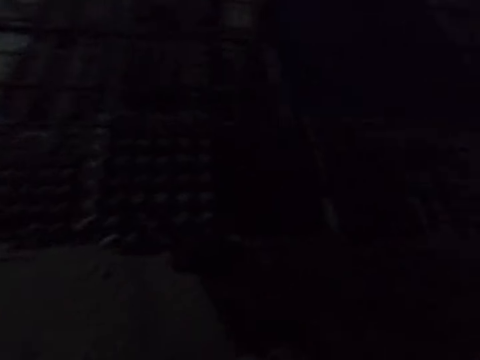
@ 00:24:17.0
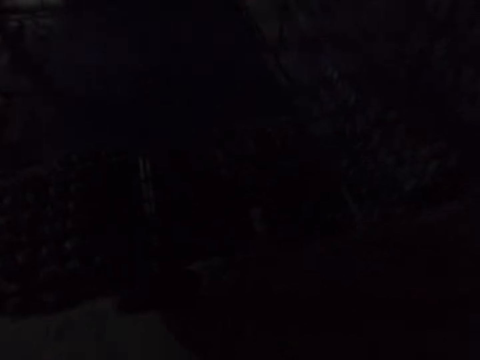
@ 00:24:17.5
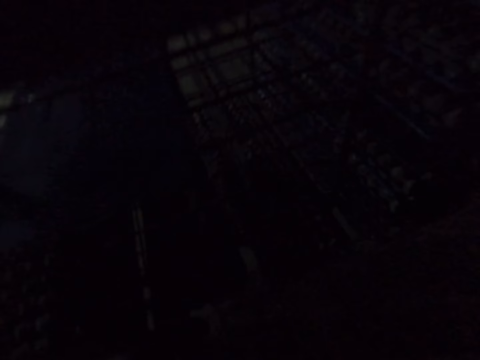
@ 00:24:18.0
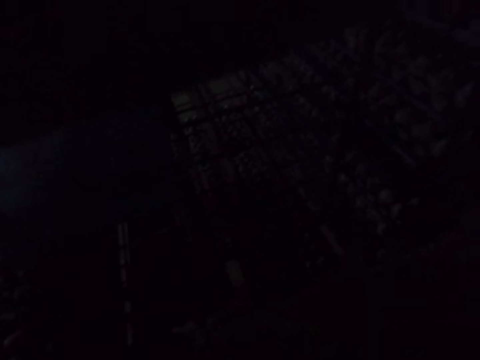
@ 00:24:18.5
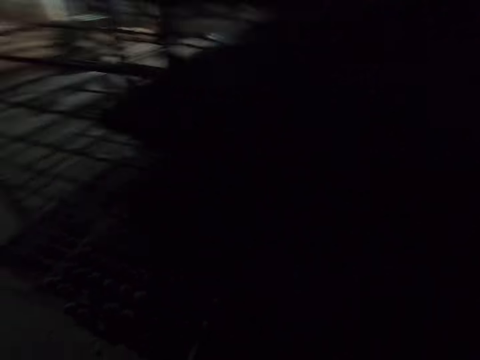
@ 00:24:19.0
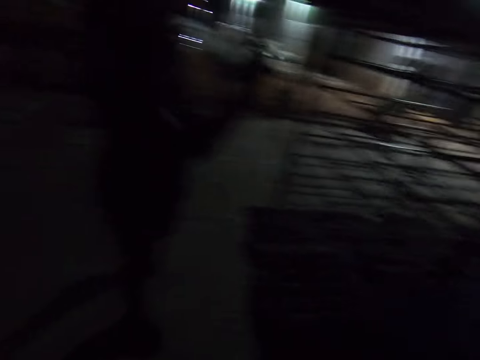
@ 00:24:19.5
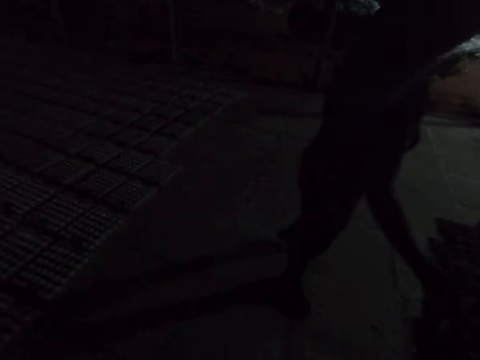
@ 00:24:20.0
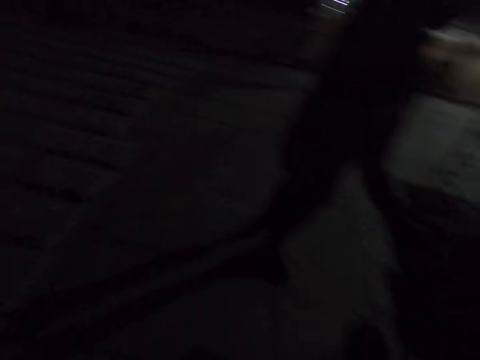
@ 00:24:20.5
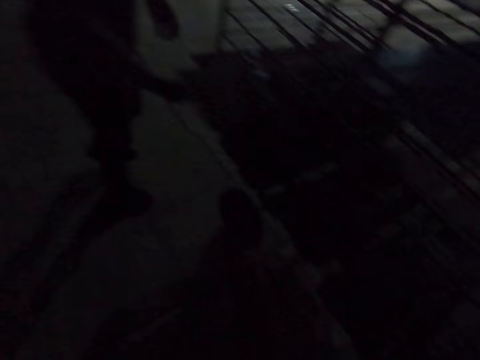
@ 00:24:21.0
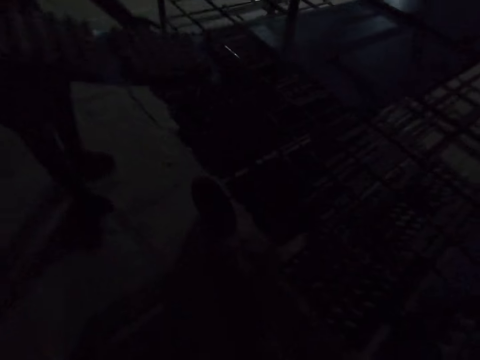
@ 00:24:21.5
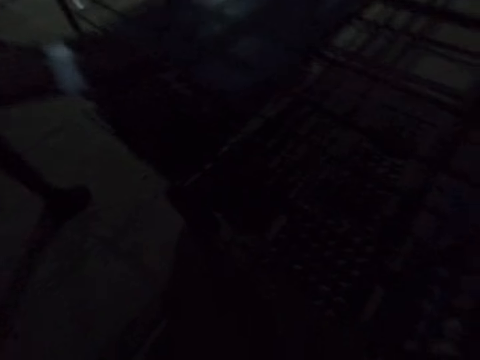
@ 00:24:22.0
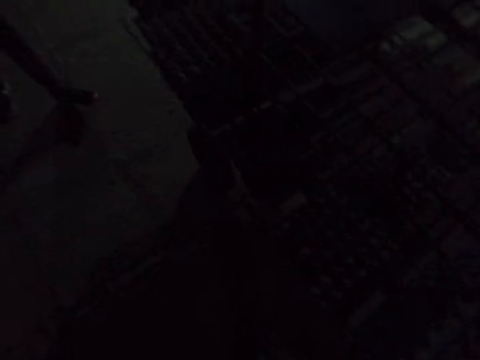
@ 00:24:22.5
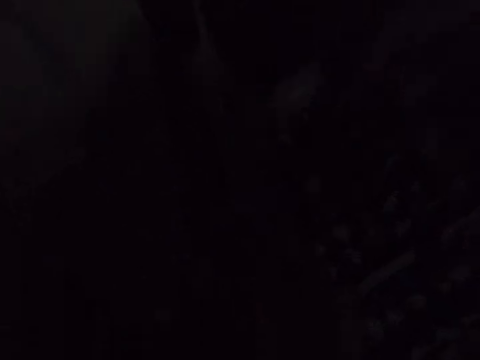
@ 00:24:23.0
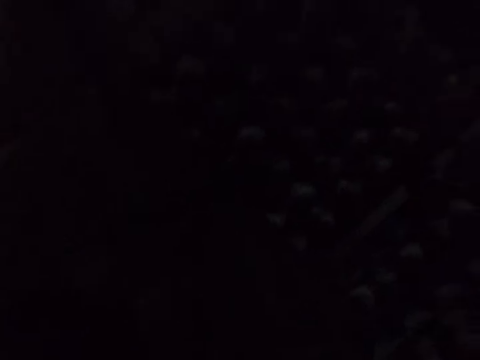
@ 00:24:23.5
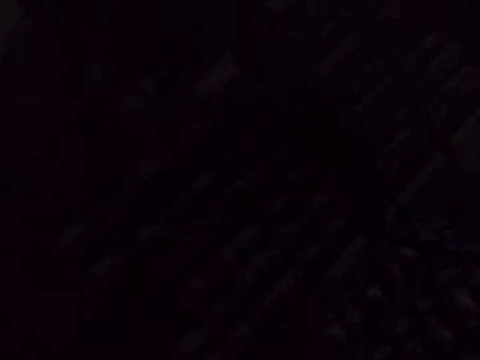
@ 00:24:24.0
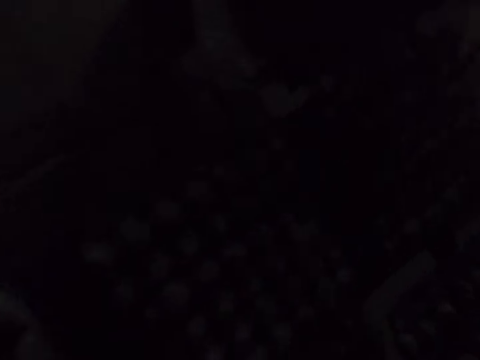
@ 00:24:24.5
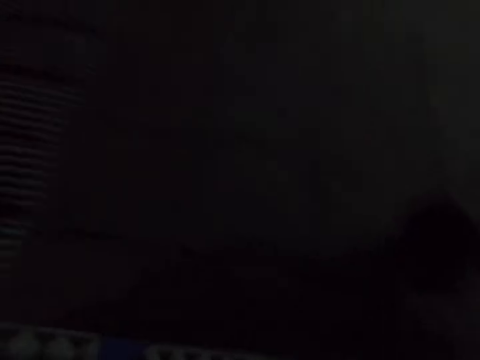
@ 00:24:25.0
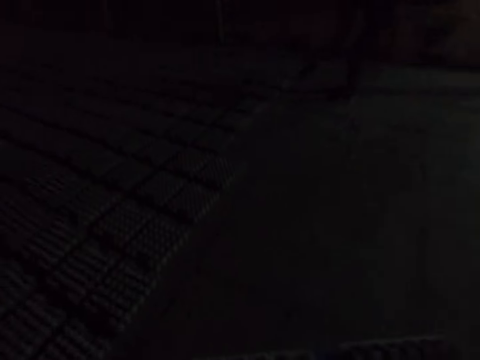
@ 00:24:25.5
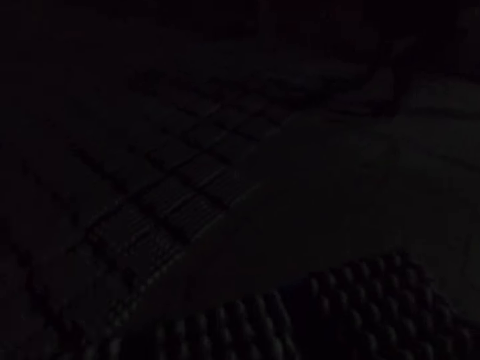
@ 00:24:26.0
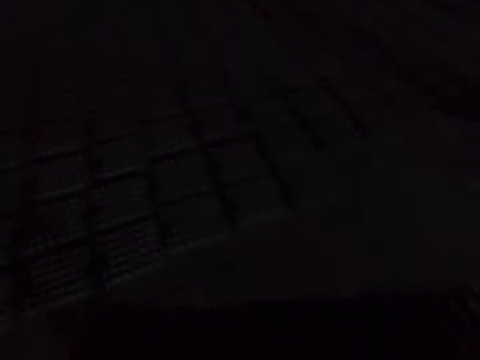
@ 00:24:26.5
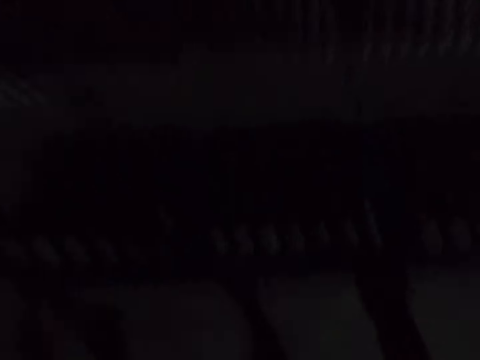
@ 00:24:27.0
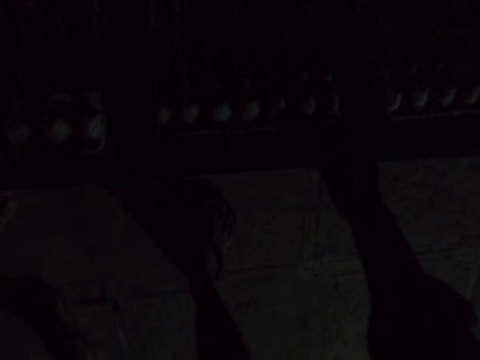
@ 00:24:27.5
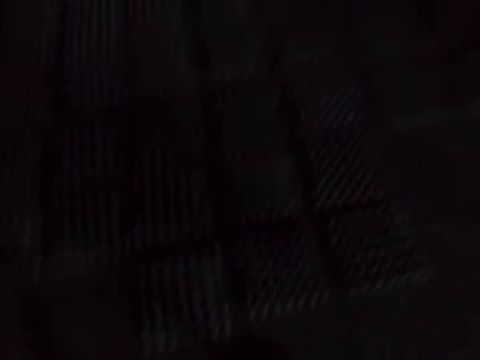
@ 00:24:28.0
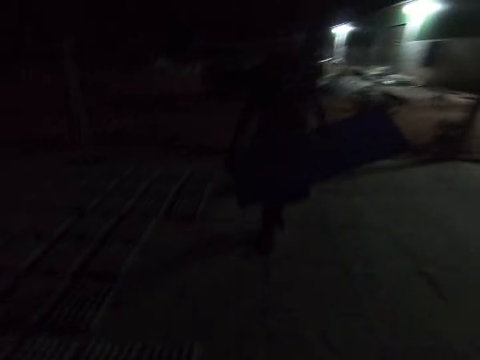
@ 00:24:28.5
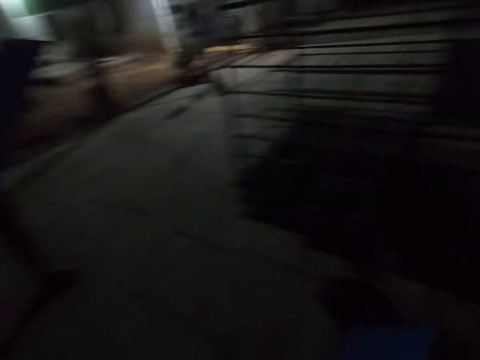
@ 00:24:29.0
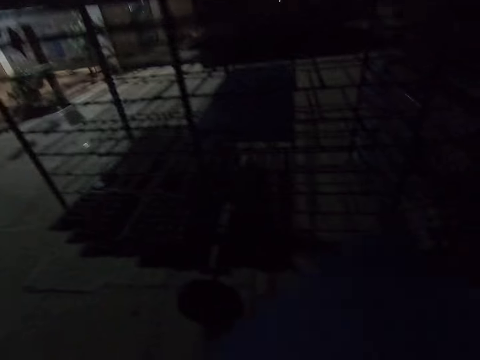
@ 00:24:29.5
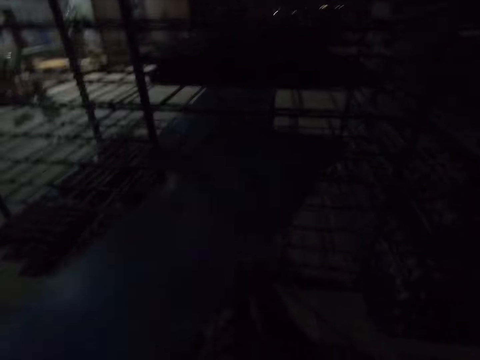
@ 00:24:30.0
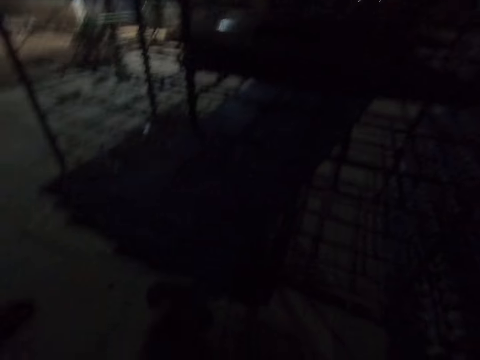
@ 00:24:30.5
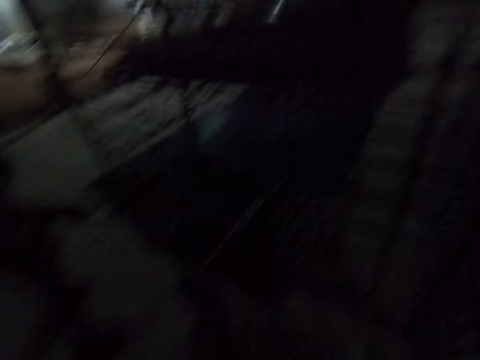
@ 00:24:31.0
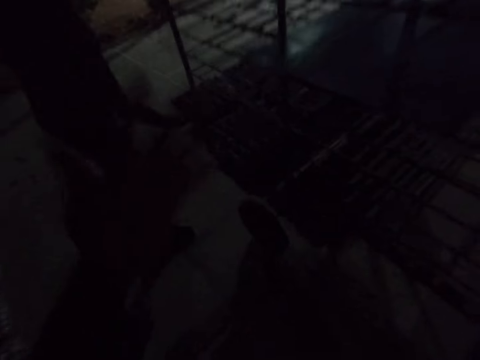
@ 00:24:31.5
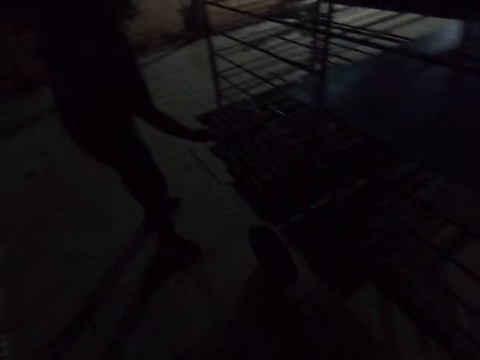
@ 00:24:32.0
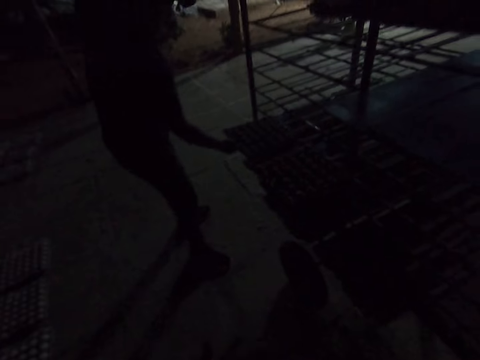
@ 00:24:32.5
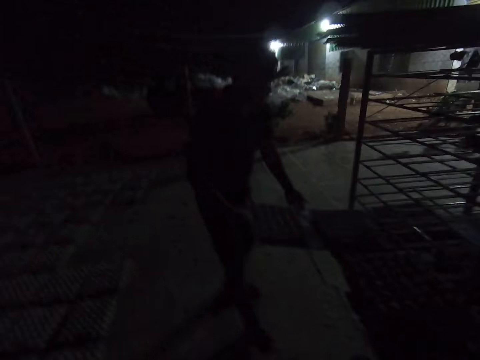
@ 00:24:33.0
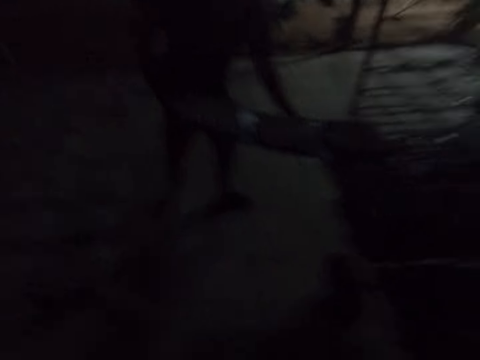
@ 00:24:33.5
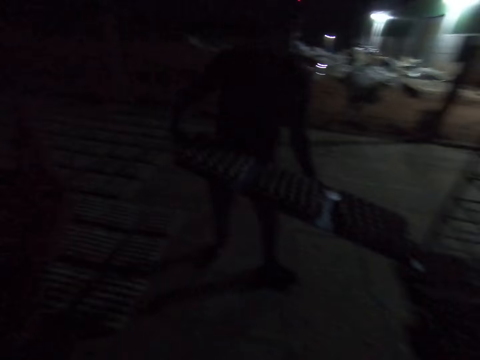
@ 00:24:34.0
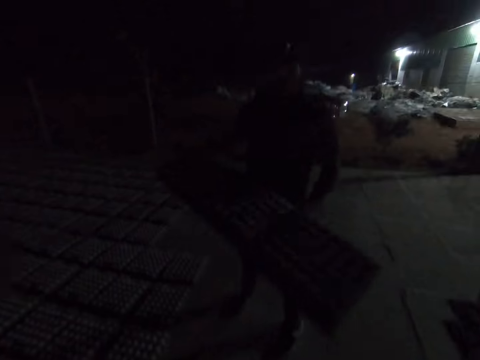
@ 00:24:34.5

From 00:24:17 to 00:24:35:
A man picks up the board on the transportation trolley. The camera wearer picks up the board on the transportation trolley. They place the egg tray on the floor. They place the board on the transportation trolley. The man picks up the board on the transportation trolley.

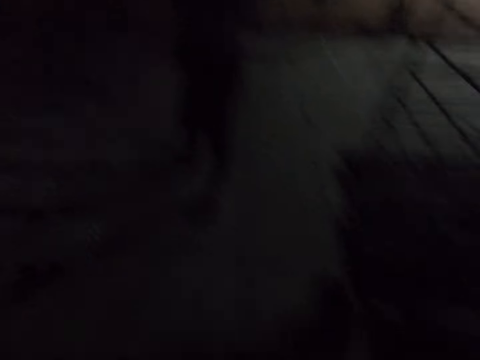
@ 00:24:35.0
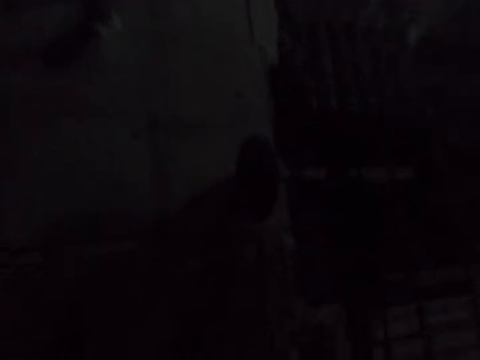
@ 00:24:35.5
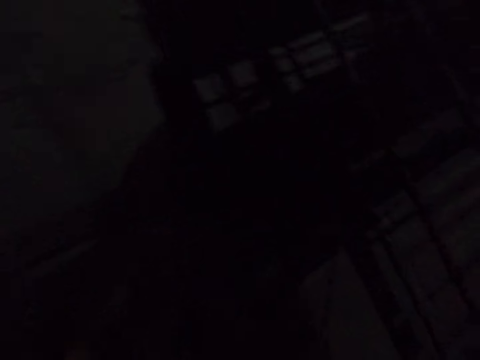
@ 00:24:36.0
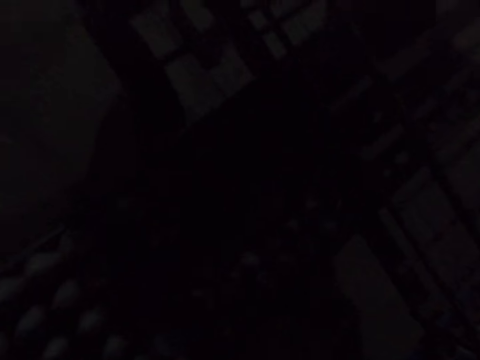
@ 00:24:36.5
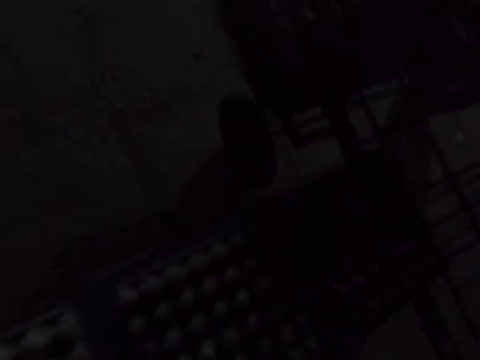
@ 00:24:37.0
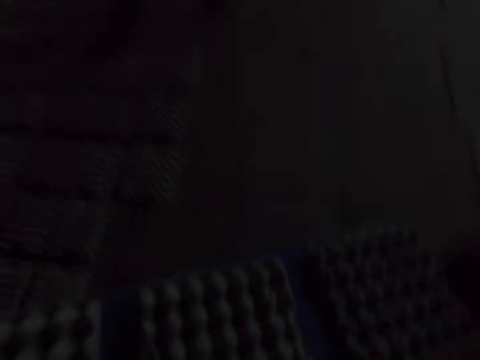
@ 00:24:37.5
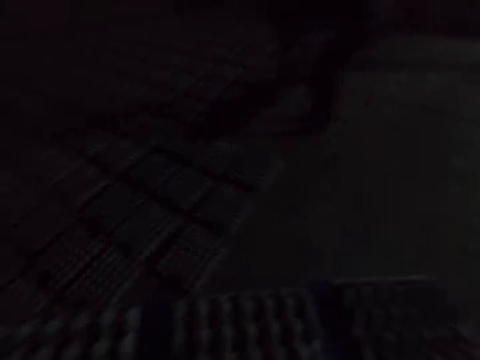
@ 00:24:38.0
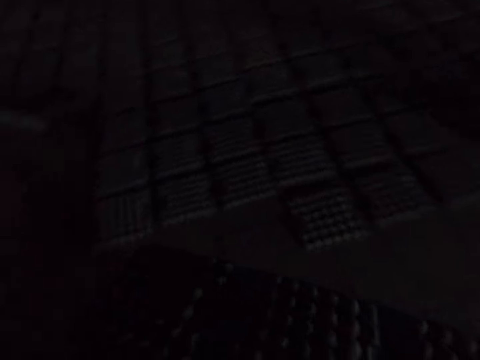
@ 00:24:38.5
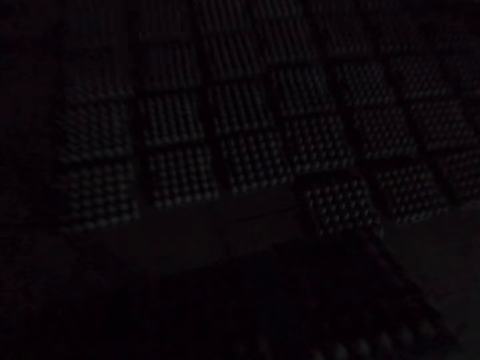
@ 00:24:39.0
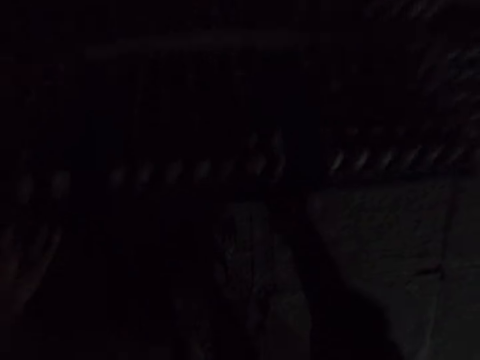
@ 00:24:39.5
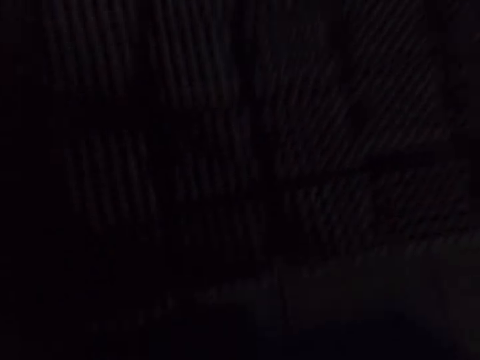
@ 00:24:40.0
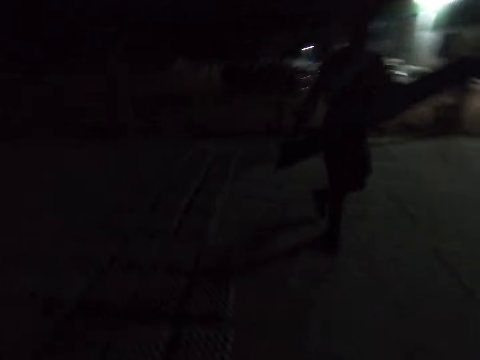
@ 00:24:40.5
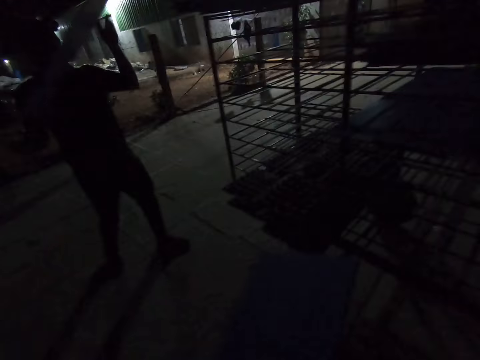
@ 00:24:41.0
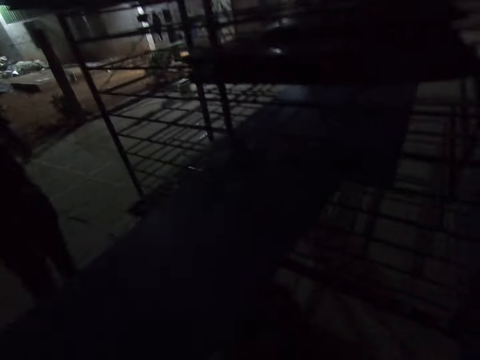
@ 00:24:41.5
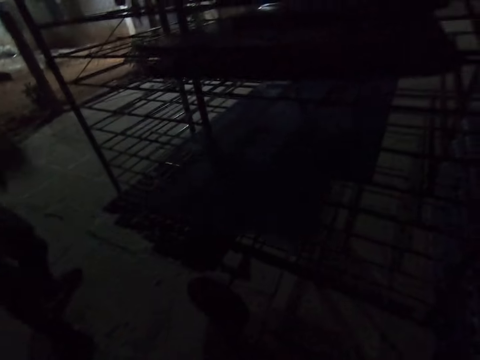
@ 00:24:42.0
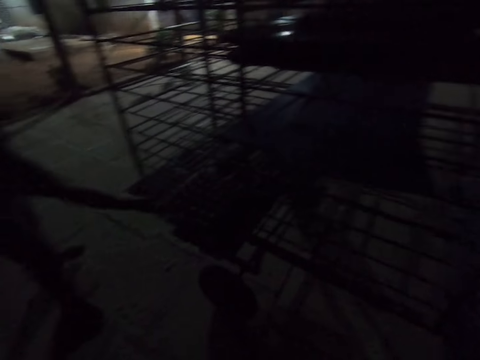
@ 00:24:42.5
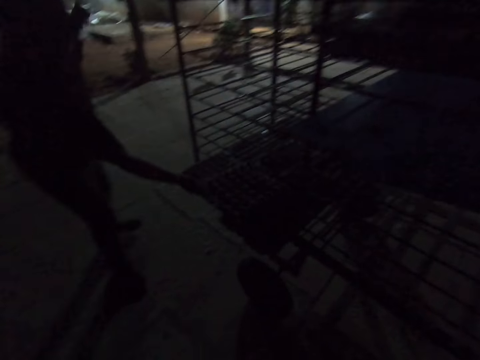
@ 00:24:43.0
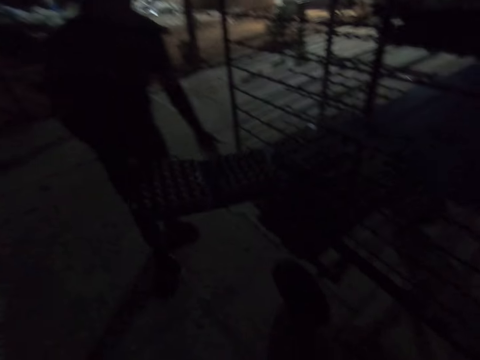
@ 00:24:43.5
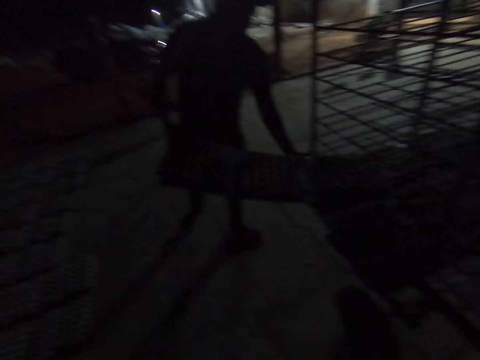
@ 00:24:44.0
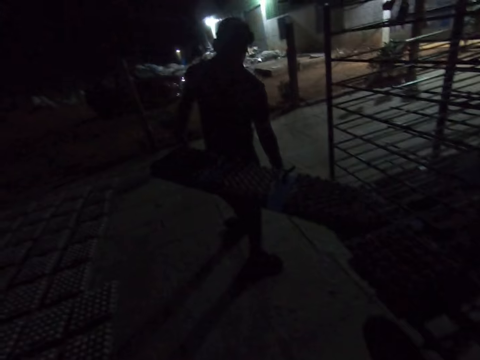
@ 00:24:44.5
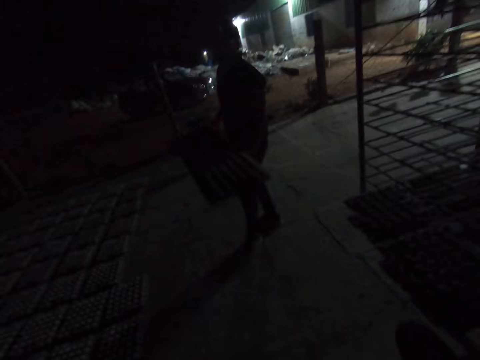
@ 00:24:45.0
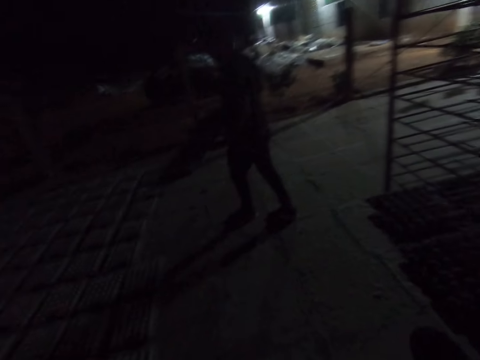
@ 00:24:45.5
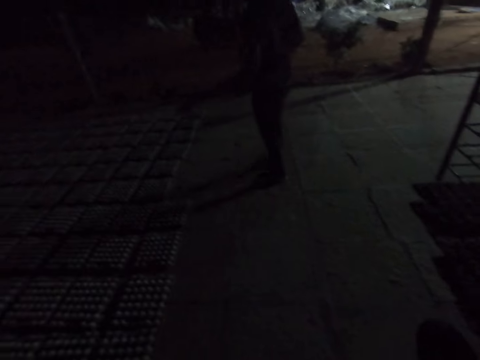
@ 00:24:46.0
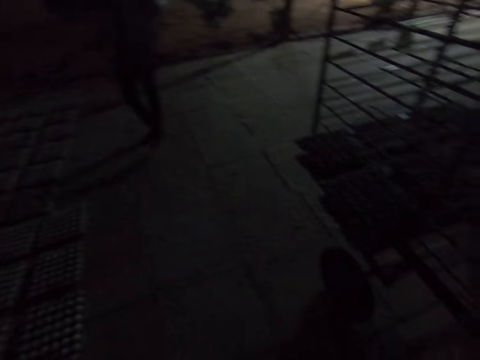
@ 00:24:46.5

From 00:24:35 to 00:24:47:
The camera wearer picks up the board on the transportation trolley. They place the egg tray on the floor. They place the board on the transportation trolley. A man picks up the board on the transportation trolley and carries the board.
